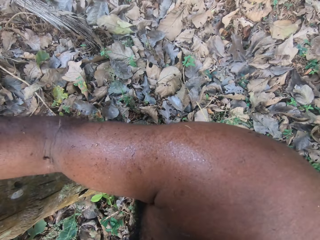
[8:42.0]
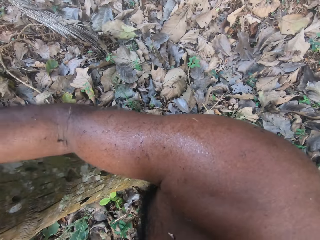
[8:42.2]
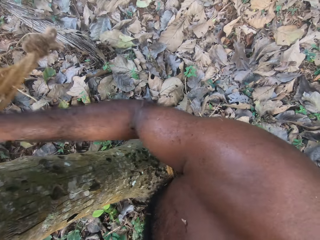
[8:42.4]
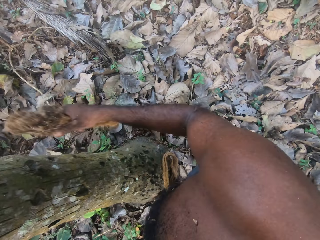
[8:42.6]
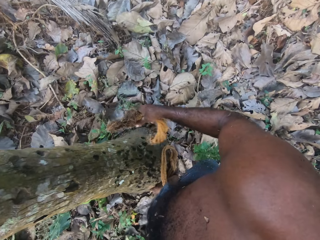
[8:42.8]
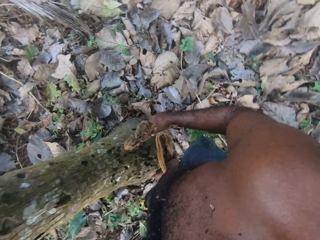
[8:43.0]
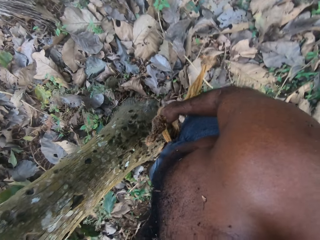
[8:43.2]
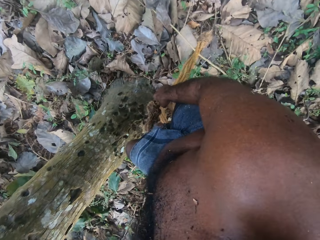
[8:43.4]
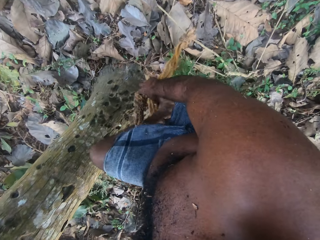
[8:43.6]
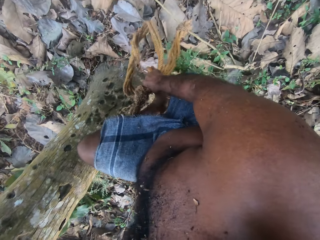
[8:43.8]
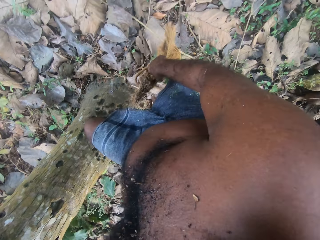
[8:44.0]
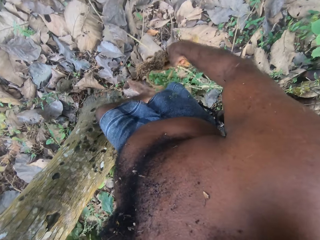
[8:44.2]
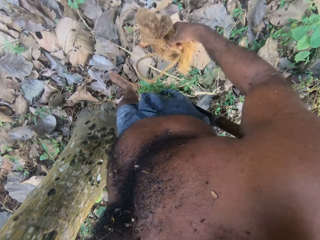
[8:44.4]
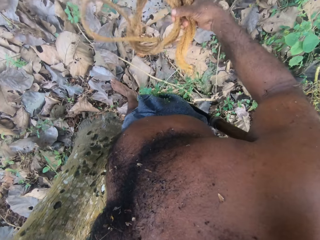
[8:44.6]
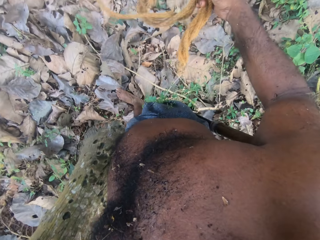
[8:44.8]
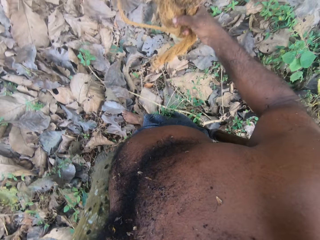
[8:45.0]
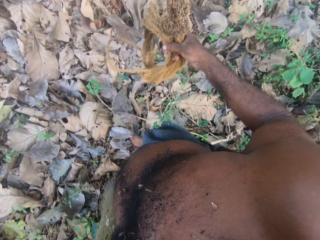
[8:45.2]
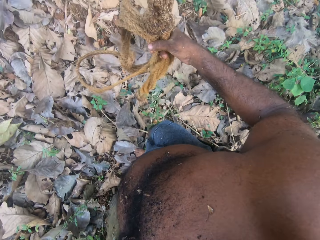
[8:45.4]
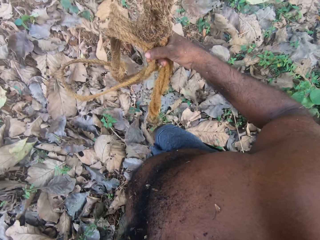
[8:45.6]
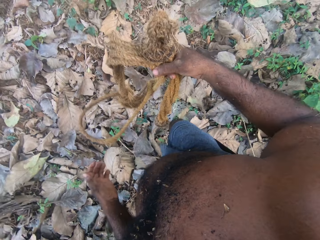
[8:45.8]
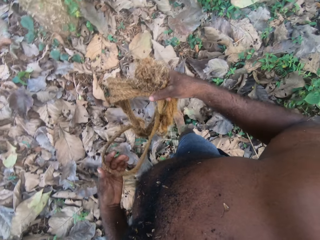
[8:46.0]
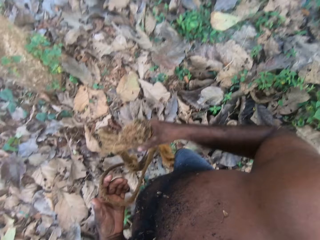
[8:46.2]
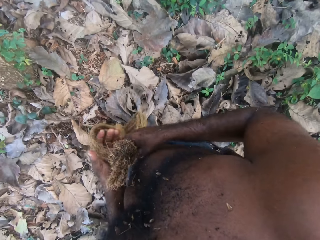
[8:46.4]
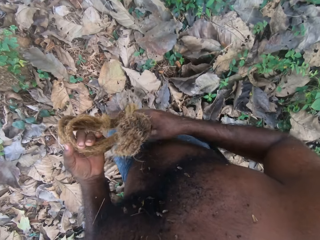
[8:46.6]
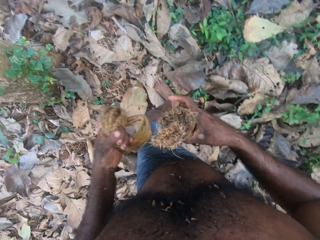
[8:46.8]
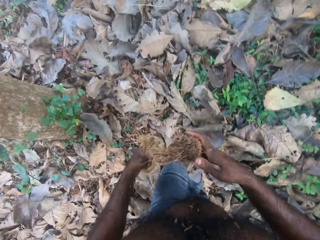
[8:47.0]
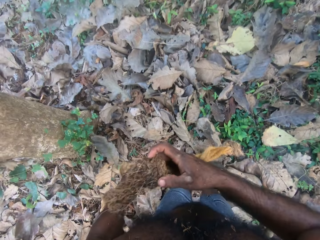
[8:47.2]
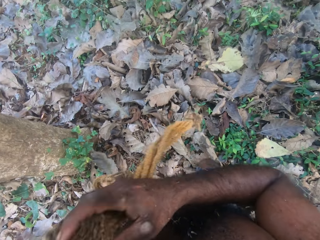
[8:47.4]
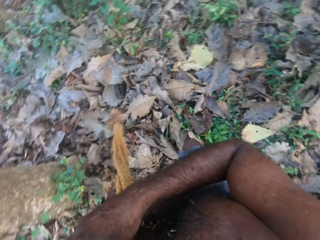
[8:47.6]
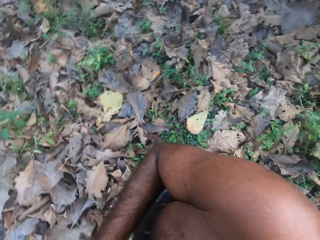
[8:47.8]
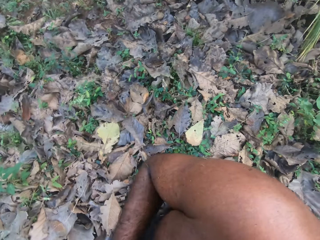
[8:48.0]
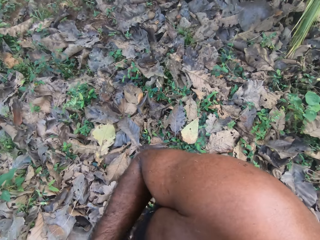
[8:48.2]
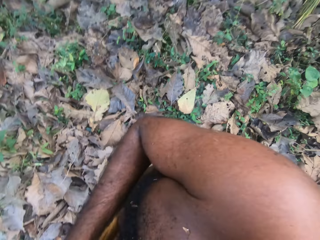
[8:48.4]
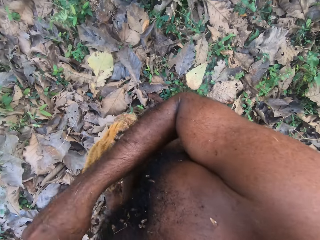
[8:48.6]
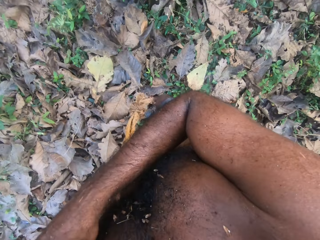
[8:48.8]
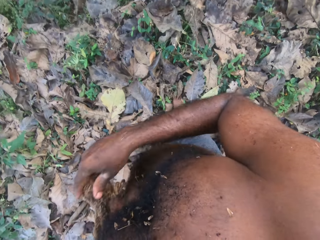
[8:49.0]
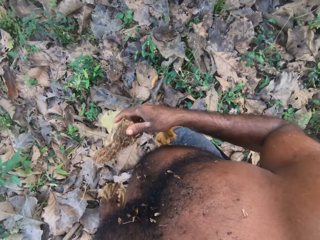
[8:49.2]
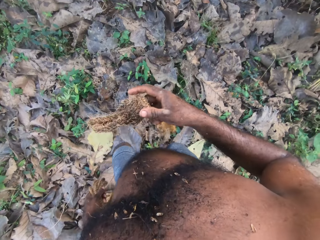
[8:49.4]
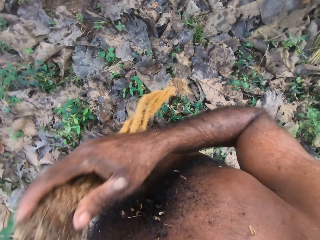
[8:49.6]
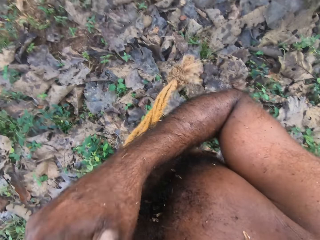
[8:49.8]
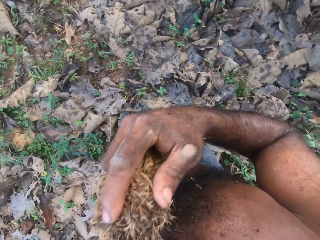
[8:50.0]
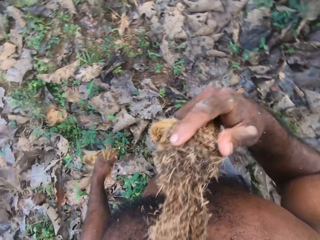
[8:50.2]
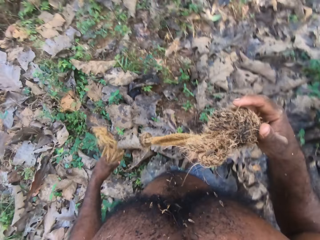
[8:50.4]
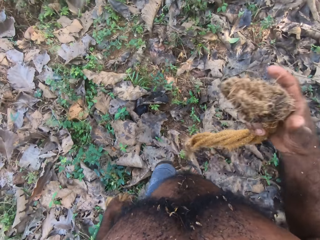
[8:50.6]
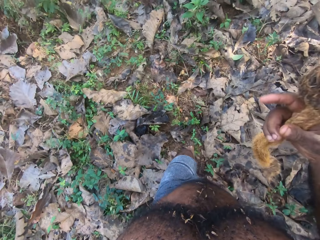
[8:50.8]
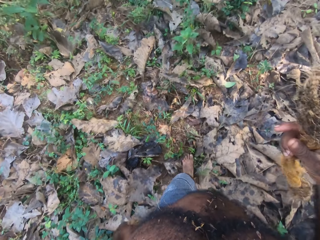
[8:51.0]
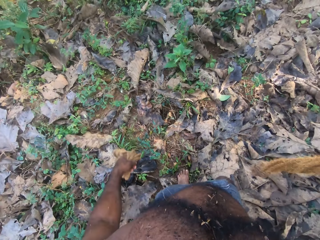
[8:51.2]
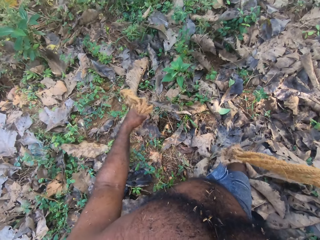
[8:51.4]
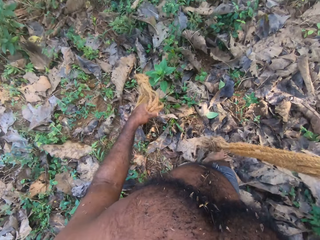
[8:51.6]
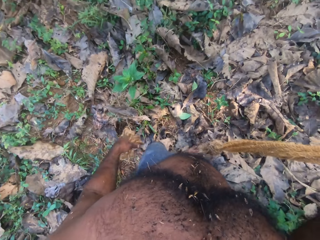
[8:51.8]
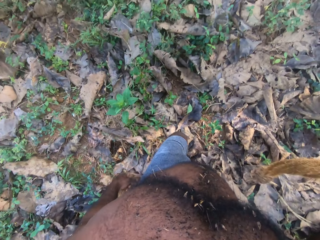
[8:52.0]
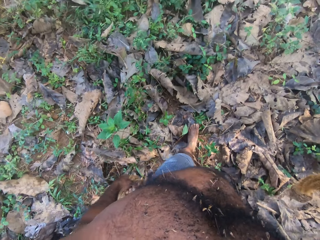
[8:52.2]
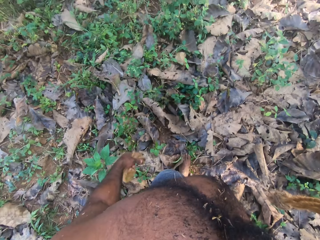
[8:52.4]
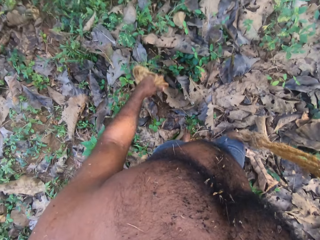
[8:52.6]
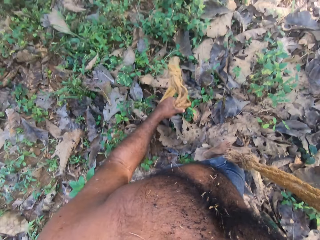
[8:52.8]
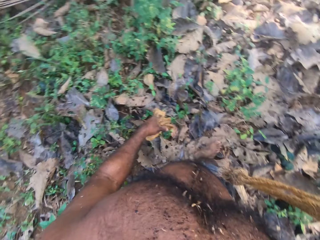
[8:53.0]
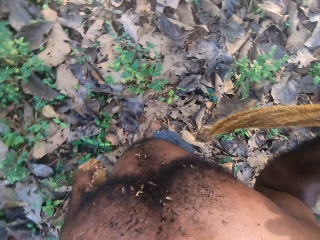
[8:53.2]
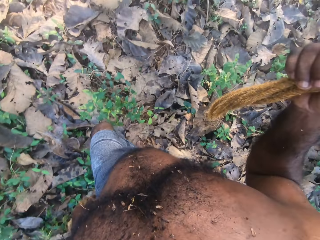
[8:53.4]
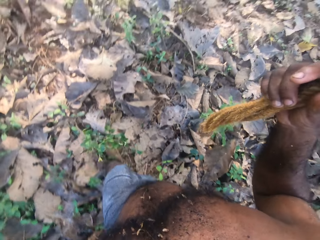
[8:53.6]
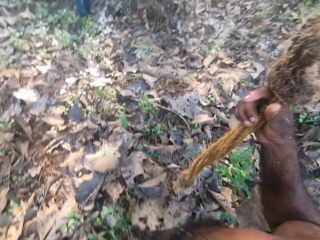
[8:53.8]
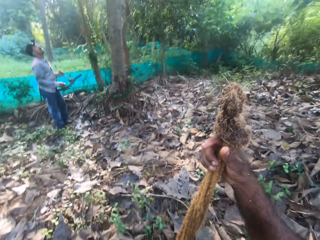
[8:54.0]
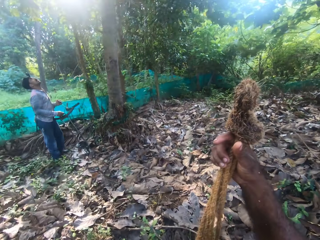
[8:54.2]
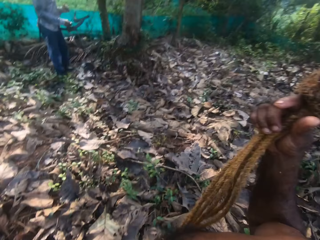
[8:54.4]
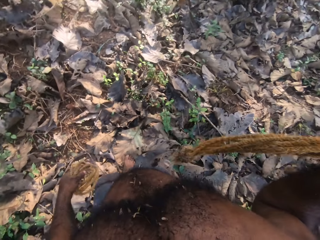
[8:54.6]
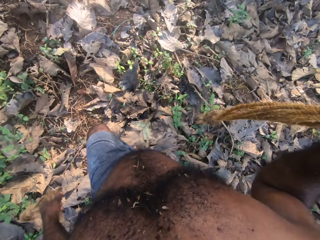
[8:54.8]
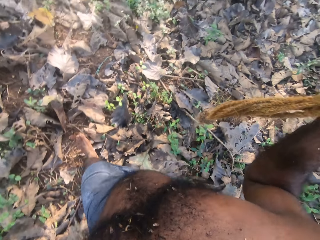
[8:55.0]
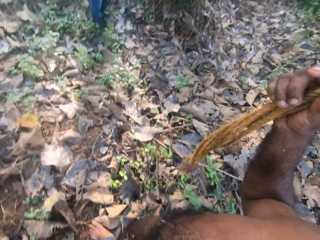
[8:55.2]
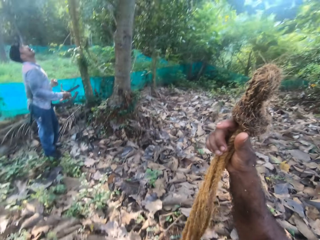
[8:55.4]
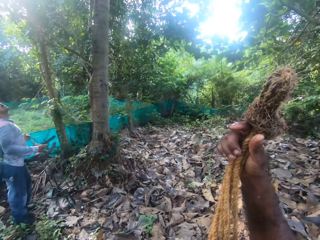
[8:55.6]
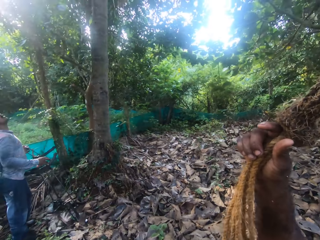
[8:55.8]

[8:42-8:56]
The camera wearer picks up the climbing rope. He walks in the garden. He holds the climbing ropes in his hands with both hands. He speaks with a man. He walks around. The man stands in the garden.

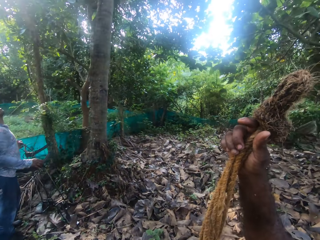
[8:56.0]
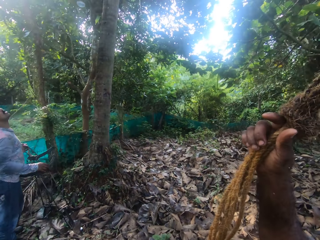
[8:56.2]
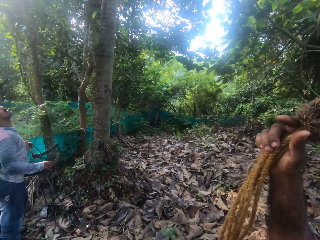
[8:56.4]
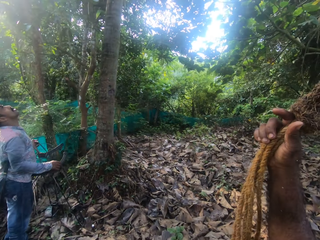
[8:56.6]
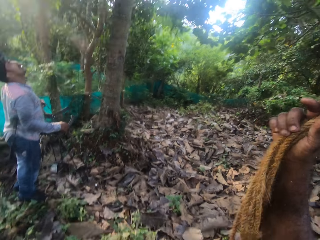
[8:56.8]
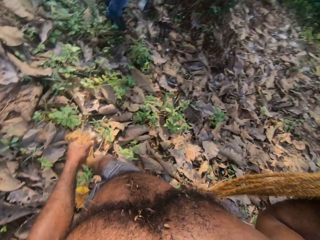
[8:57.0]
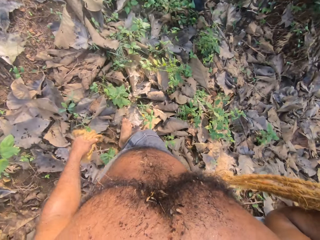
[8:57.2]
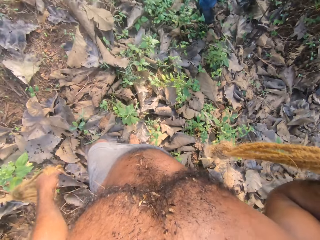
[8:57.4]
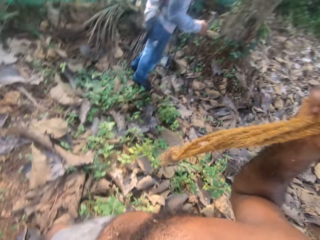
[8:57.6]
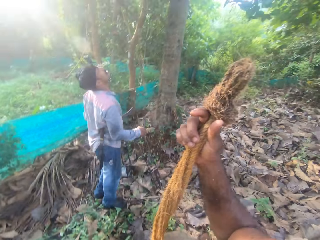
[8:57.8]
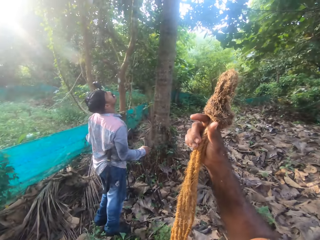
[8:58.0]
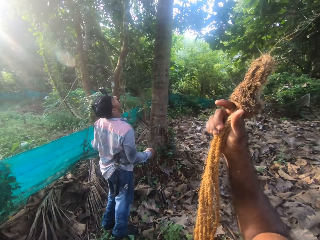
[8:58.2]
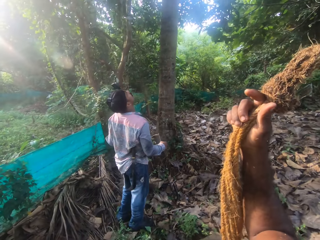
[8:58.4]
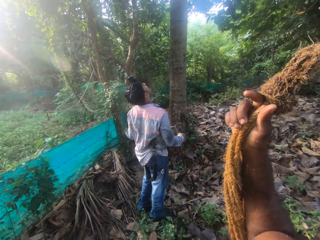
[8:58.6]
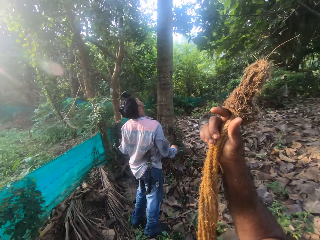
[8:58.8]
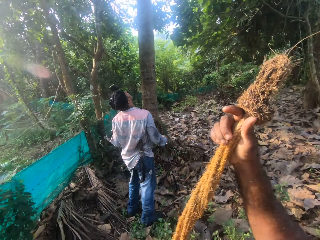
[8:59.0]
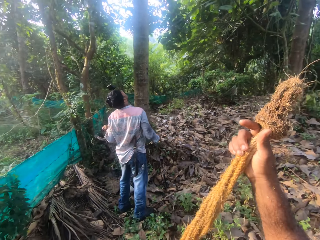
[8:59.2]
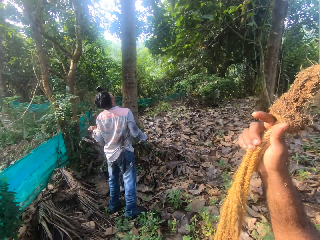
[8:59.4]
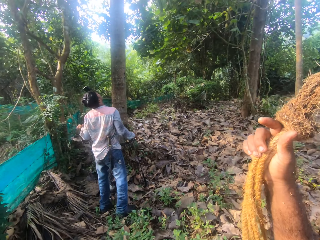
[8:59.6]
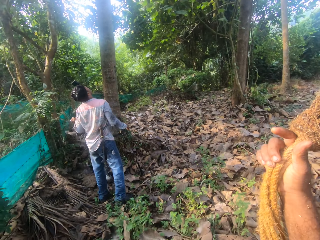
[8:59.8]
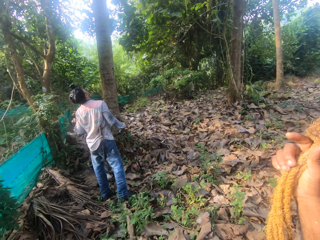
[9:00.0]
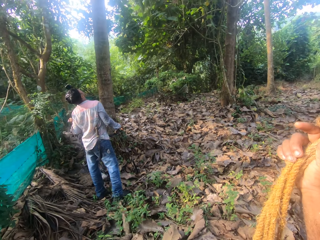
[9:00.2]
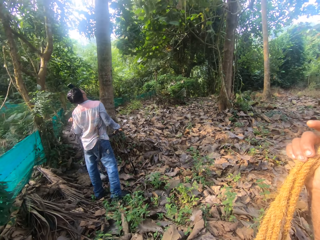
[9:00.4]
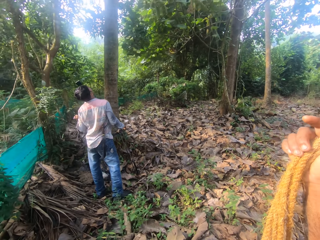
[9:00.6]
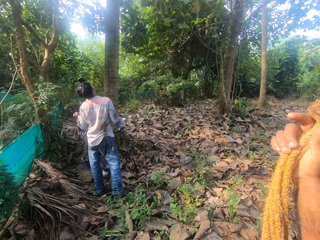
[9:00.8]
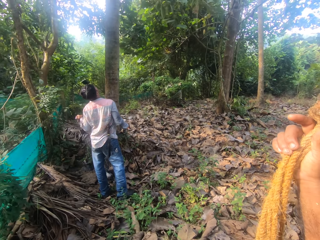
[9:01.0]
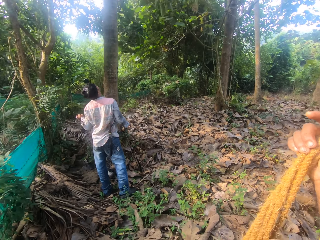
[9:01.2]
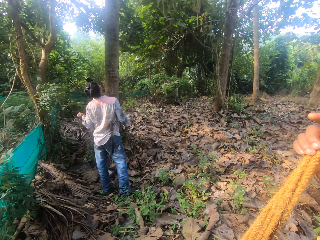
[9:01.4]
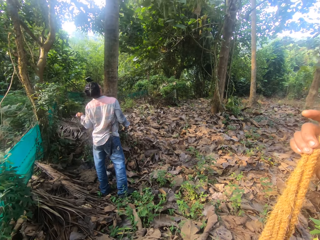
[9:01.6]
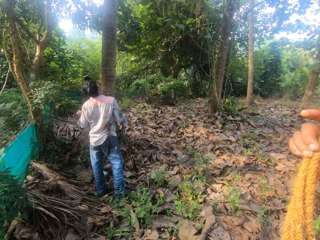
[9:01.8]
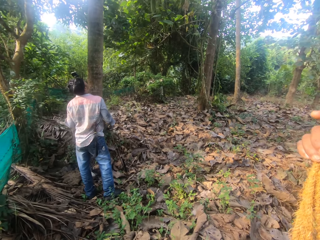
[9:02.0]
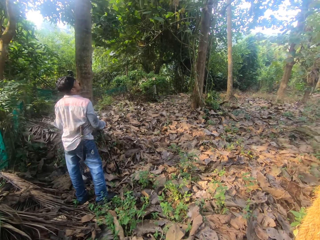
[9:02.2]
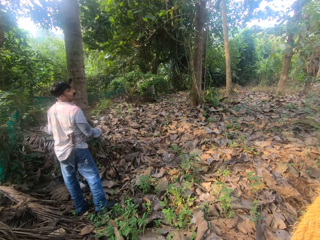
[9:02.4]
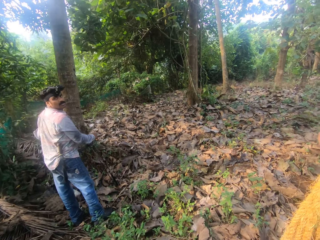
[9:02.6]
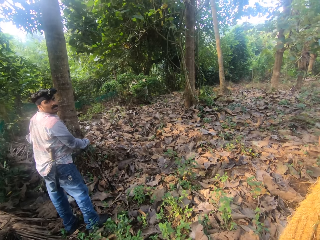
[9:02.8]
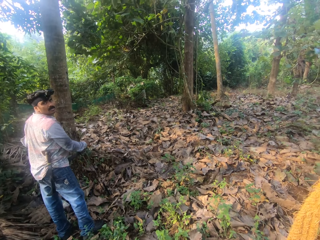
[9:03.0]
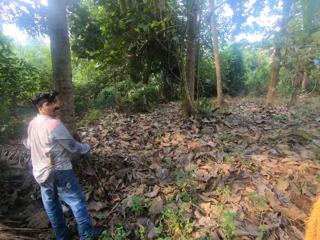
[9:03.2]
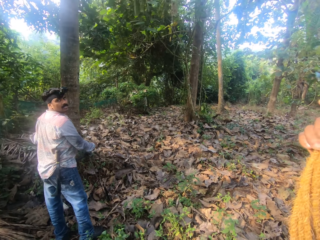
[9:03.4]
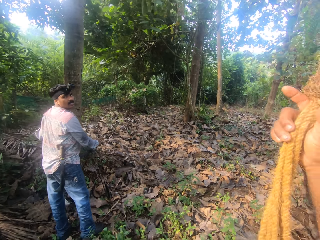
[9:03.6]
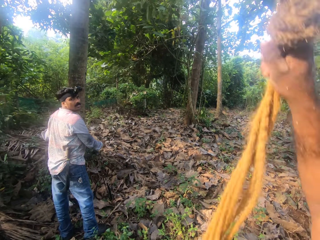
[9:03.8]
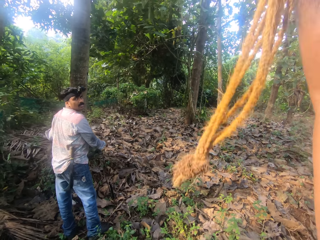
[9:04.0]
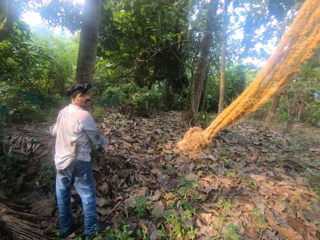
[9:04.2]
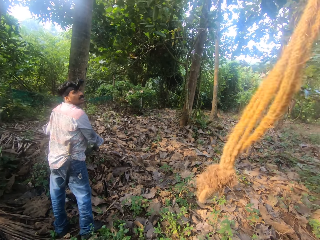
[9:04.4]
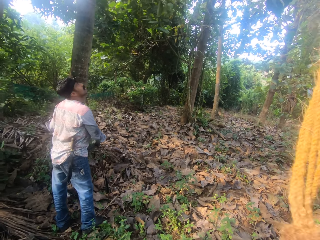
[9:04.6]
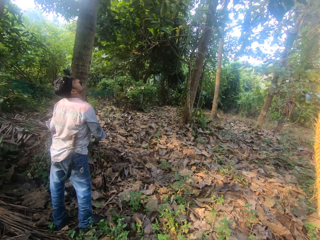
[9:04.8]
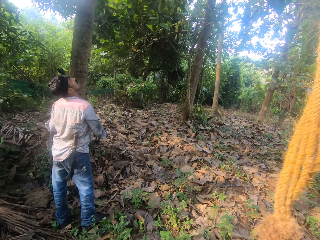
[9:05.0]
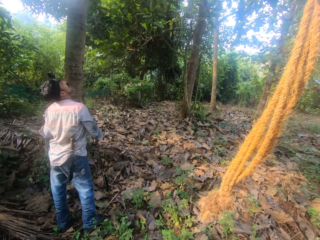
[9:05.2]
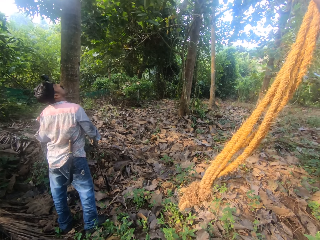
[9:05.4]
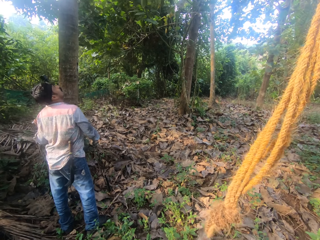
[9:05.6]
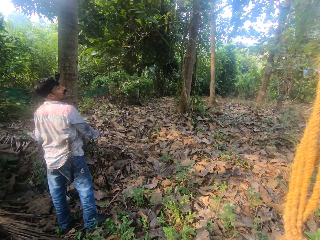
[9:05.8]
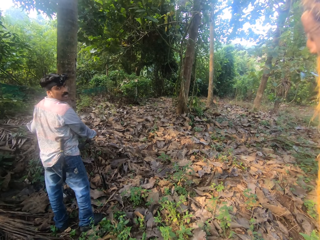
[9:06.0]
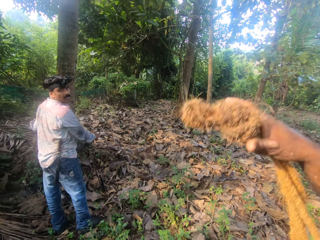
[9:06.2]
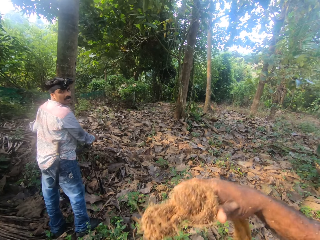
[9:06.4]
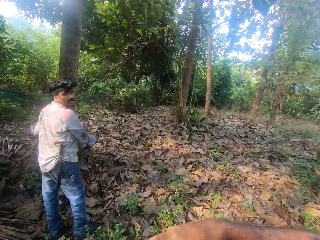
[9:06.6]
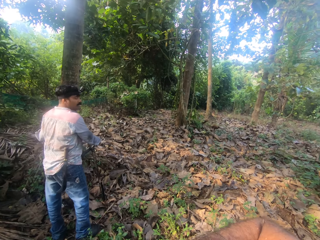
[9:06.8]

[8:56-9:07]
The camera wearer lifts the climbing rope. A person moves in the garden. The camera wearer stands in the garden. They point at the palm tree. The person looks around.
